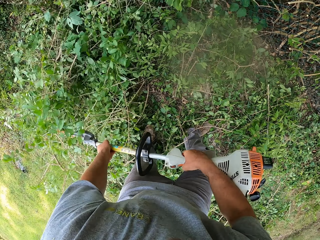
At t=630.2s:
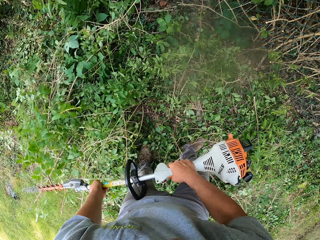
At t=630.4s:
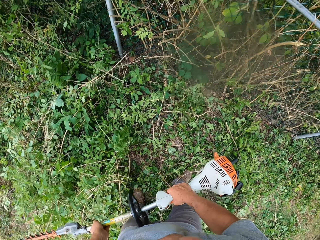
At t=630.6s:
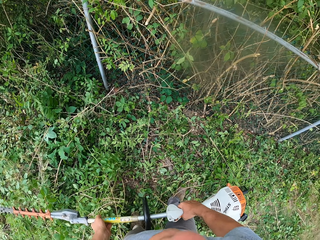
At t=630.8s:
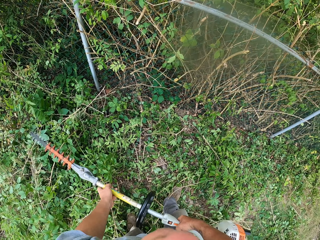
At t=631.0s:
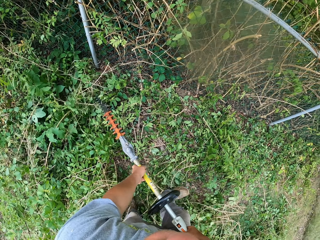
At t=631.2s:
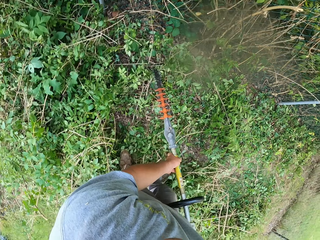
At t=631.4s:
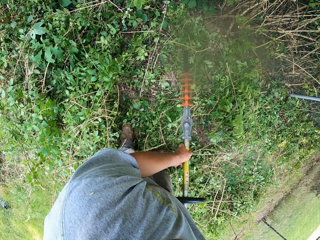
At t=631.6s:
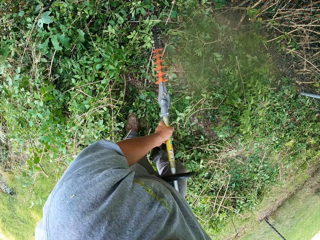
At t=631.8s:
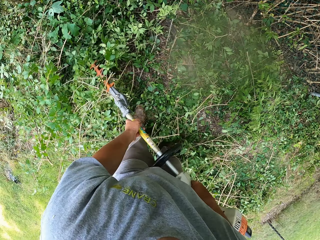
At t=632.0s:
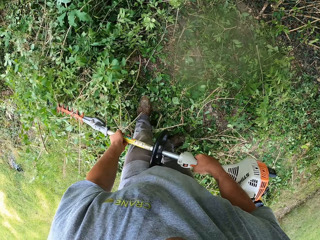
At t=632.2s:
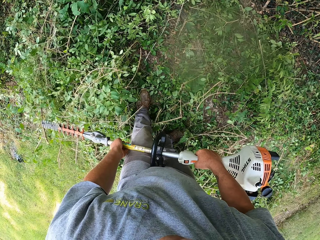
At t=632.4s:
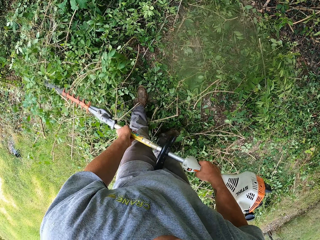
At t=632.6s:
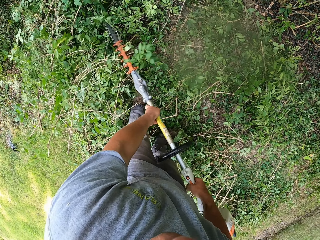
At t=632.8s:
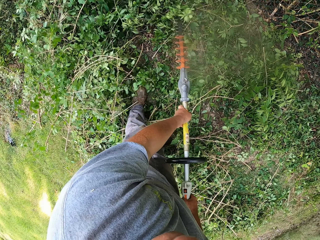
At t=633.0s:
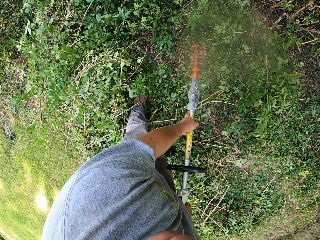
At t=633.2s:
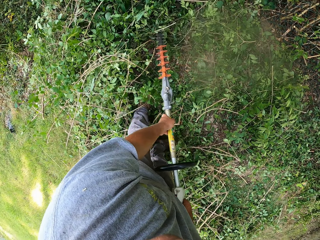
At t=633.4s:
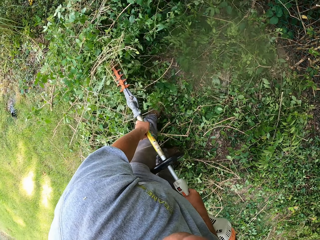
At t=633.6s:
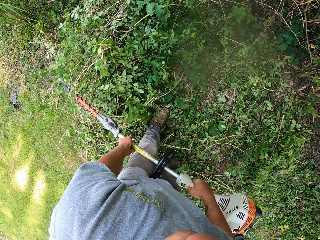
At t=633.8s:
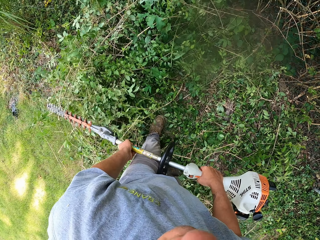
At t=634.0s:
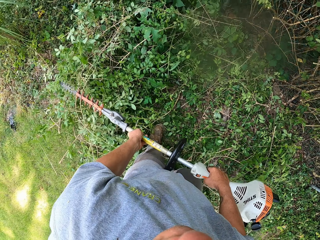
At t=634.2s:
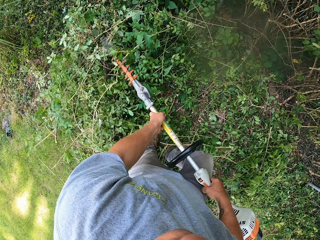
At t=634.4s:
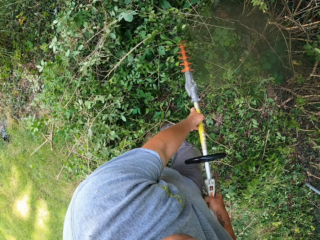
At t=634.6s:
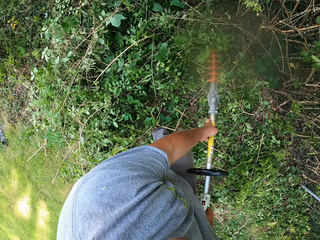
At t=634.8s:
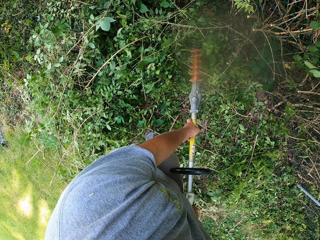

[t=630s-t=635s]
The camera wearer pushes branches with a hedge trimmer.

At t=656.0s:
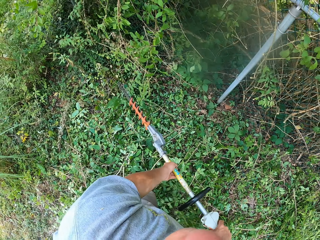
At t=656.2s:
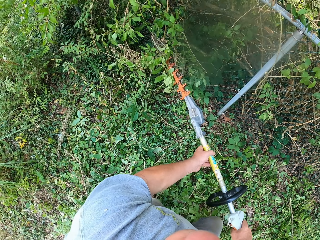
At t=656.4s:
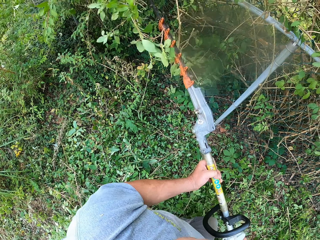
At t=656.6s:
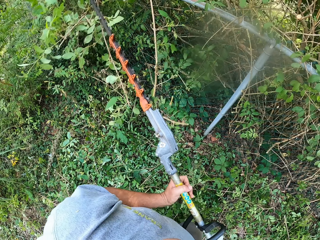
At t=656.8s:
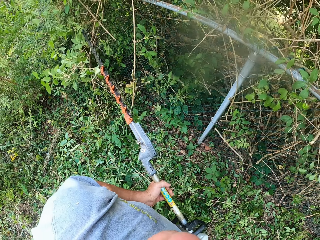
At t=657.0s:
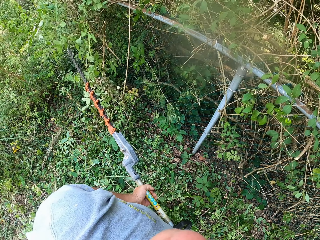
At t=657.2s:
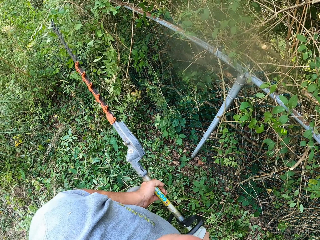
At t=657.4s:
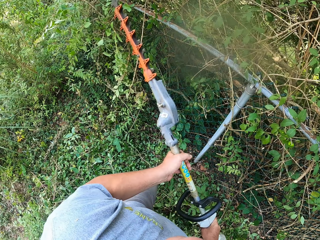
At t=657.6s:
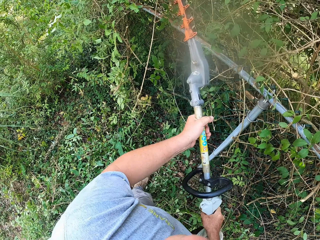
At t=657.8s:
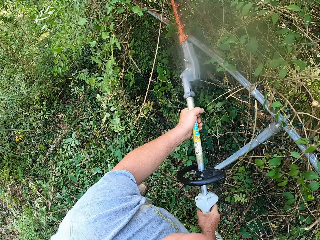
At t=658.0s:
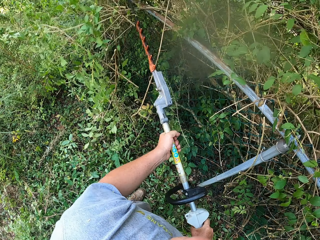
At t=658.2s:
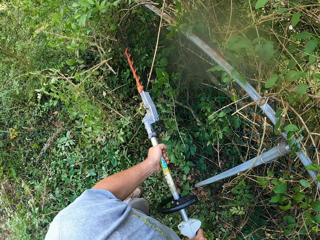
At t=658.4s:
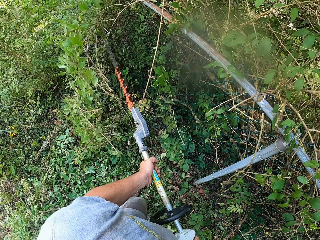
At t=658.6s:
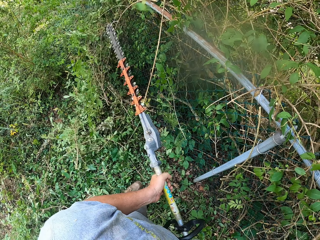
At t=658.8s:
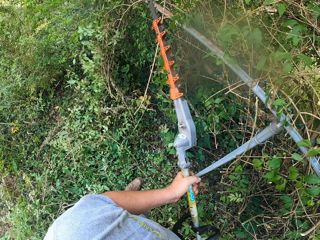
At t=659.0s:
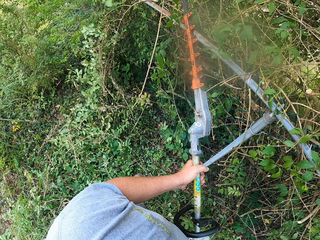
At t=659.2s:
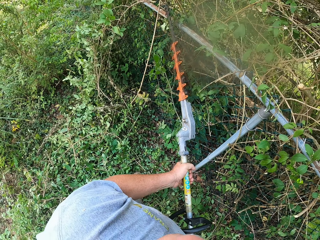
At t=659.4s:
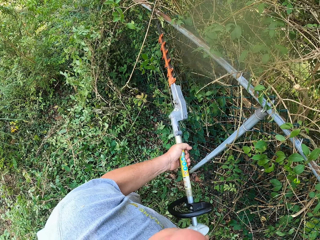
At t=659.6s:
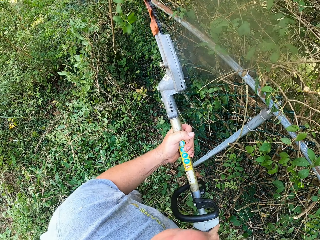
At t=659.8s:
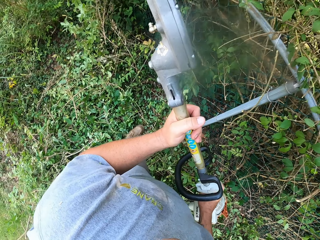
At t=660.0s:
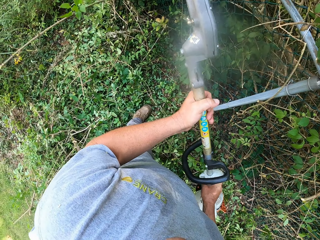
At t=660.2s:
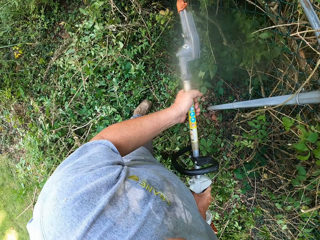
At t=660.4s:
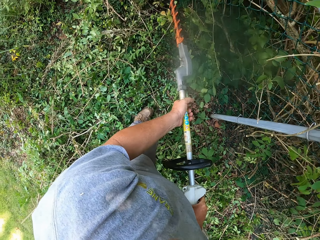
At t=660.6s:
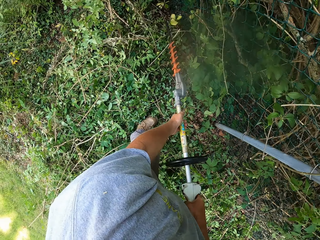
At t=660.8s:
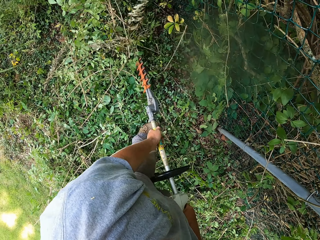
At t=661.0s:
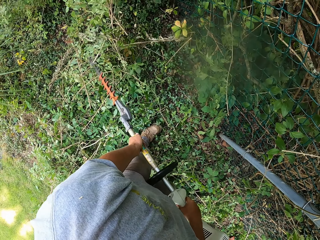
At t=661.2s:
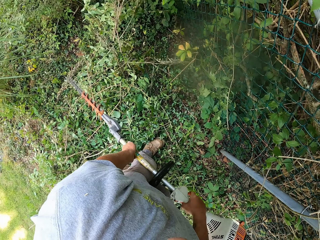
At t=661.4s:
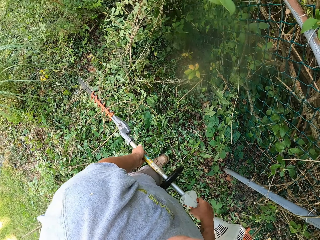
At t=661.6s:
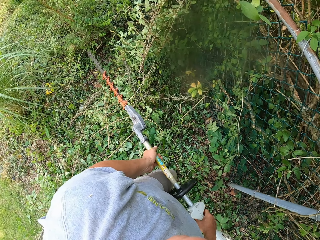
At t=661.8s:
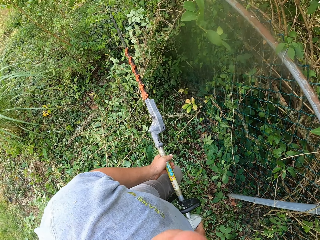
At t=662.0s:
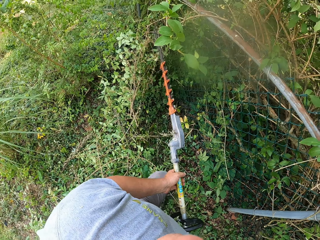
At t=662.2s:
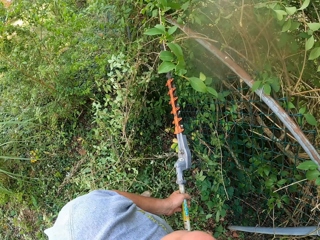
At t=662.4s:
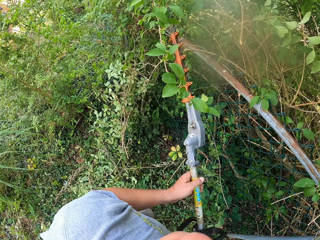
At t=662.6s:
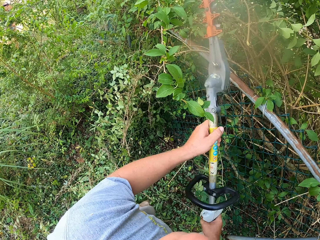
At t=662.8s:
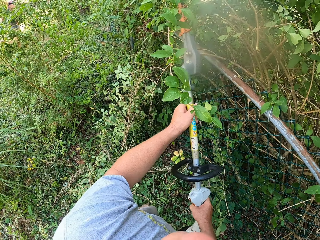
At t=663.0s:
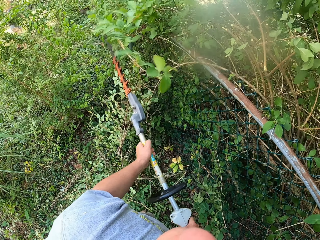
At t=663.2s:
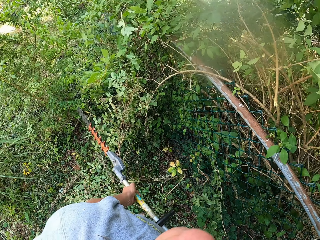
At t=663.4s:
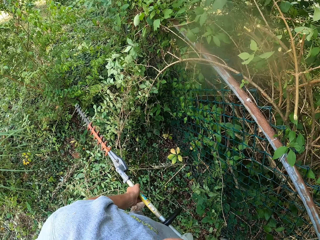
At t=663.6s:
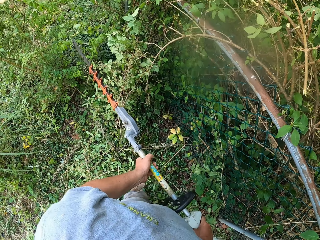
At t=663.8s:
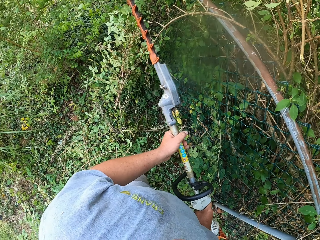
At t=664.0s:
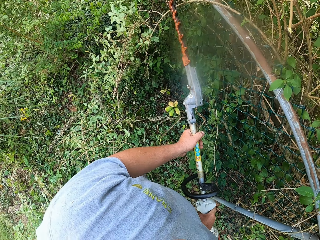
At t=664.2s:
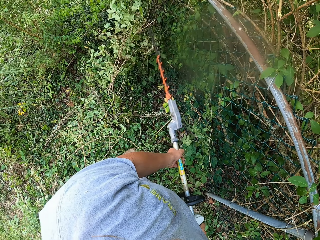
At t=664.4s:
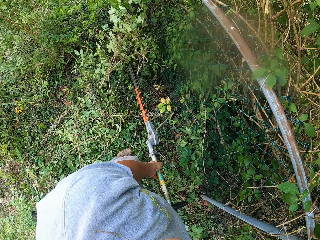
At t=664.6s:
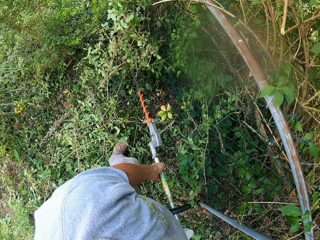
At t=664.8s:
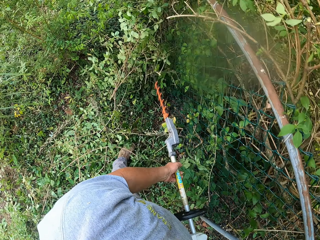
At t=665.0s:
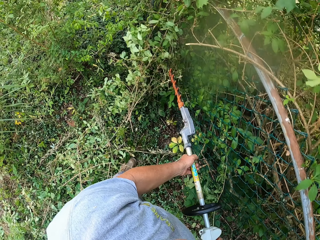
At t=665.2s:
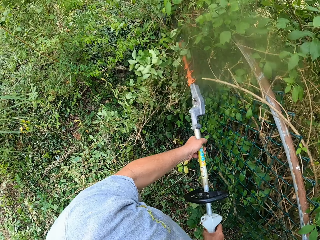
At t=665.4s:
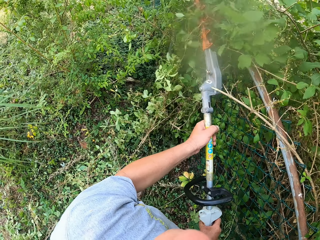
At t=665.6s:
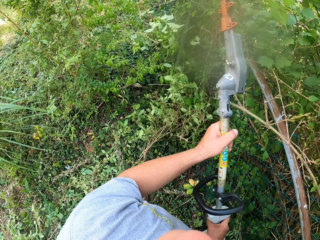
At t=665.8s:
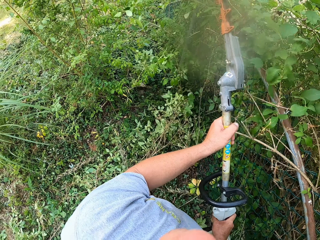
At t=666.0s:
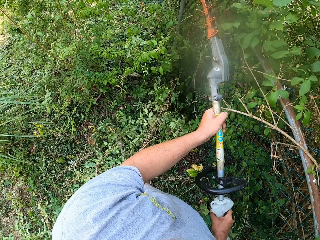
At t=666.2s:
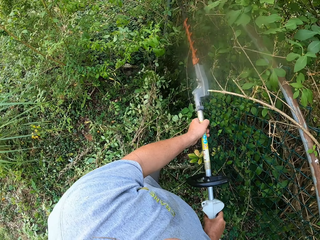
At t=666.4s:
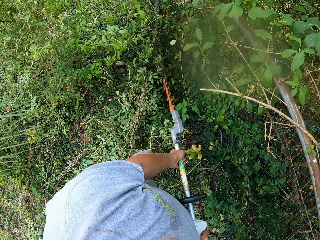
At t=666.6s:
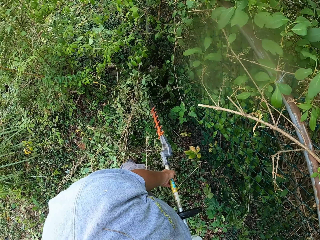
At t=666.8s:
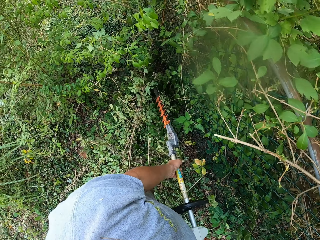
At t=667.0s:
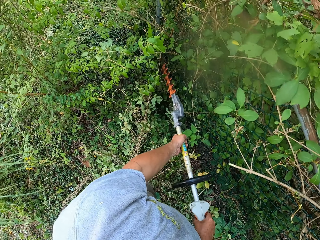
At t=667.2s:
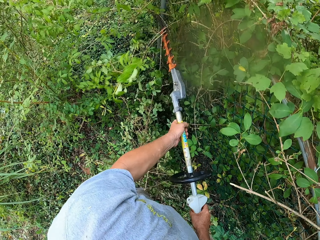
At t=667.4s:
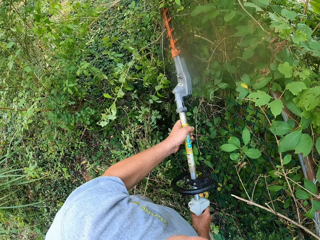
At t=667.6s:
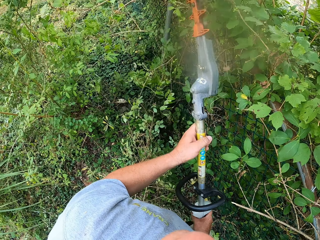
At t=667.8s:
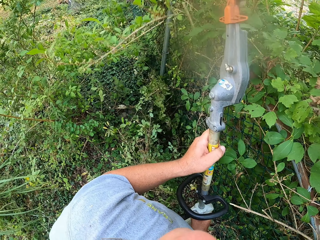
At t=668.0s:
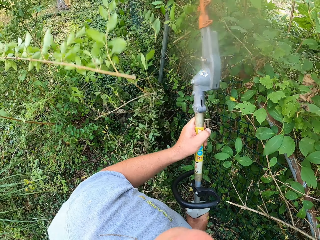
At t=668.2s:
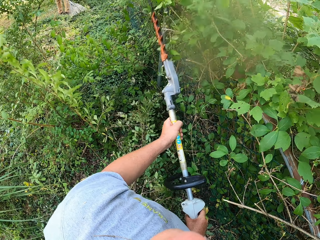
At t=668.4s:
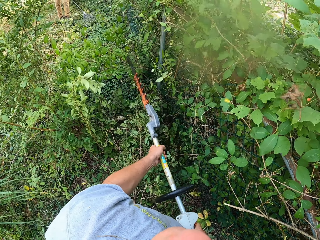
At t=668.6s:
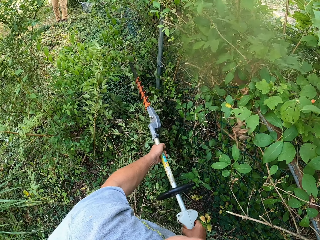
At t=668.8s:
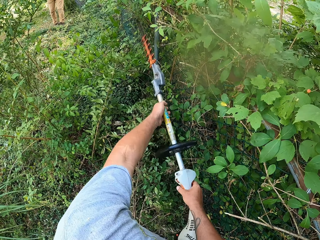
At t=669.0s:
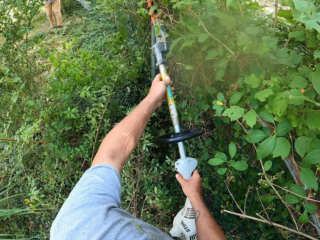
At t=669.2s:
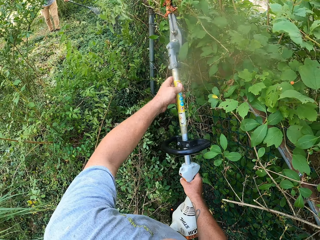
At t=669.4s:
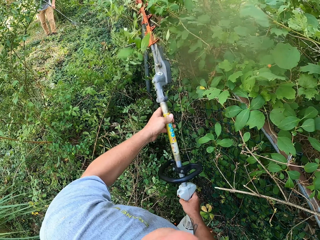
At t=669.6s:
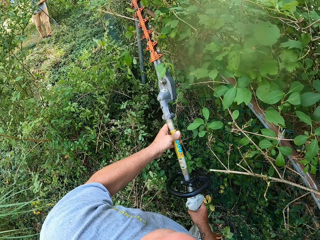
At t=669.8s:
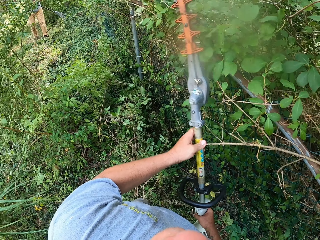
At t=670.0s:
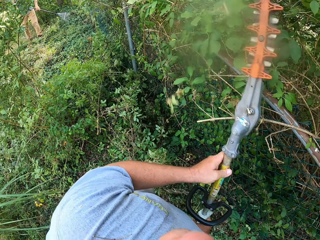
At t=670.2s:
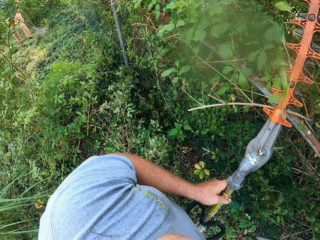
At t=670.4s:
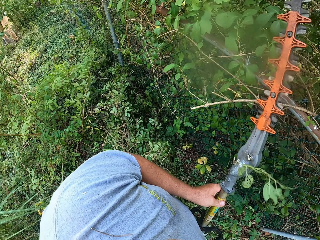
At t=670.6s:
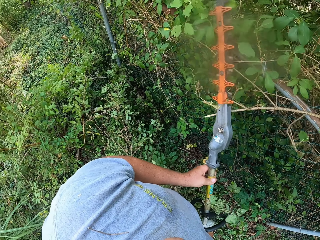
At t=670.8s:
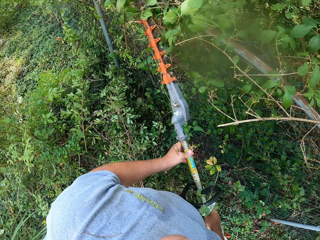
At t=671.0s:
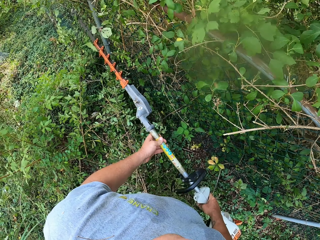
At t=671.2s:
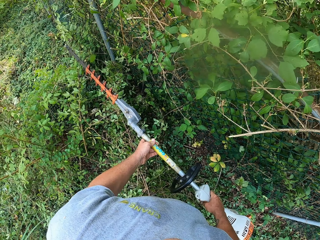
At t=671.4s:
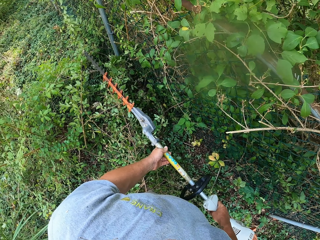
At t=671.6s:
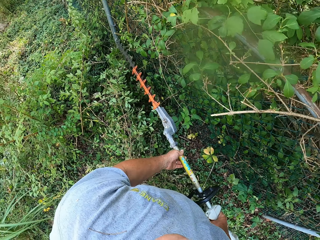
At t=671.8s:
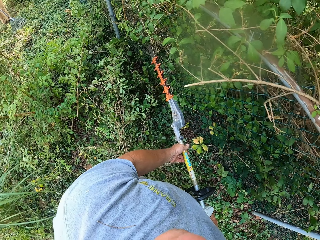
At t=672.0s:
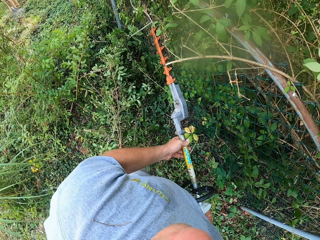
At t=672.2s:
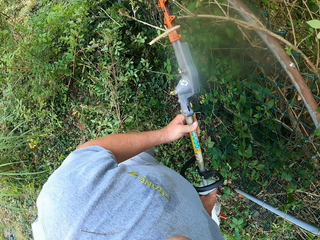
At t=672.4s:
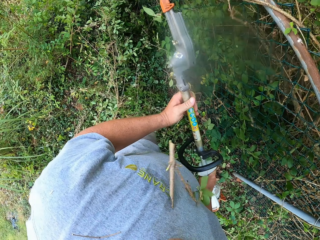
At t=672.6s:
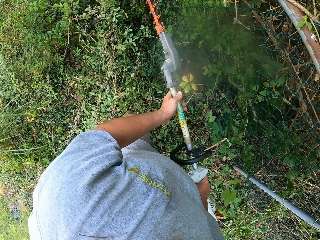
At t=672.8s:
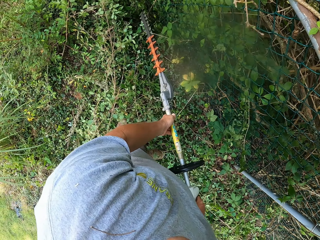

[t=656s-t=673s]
The camera wearer cuts branches with a hedge trimmer. They push the branches with the hedge trimmer. They cut the branches with the hedge trimmer.
